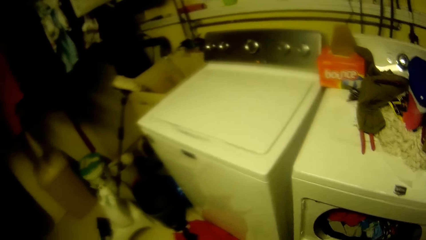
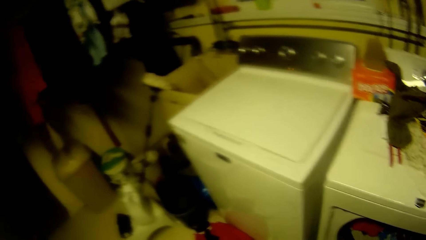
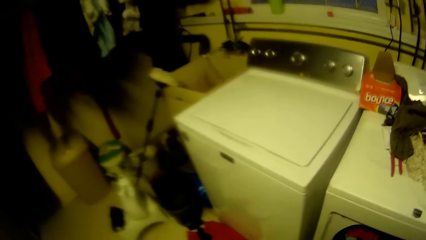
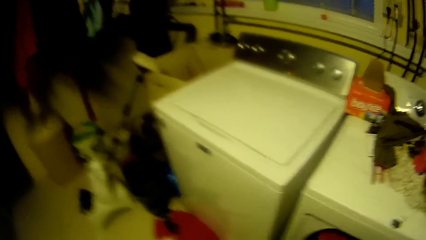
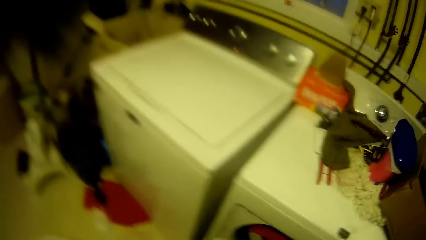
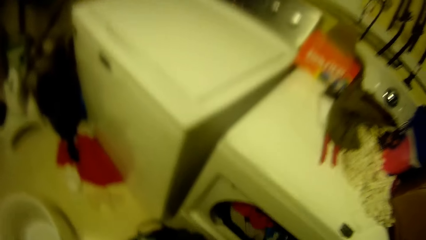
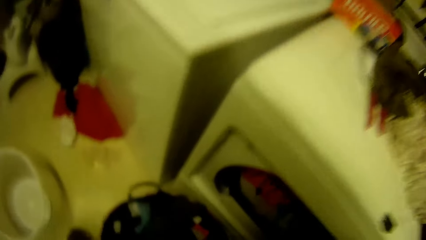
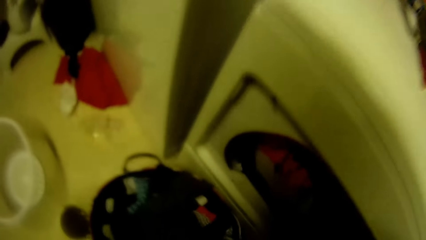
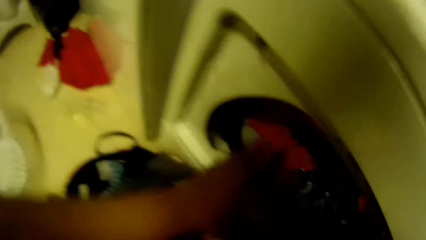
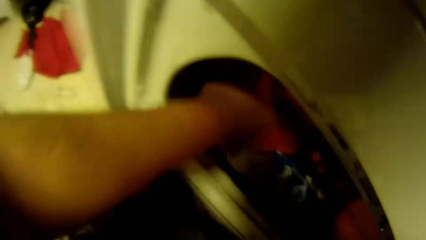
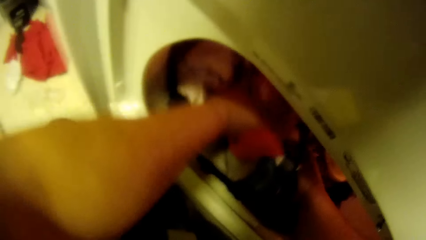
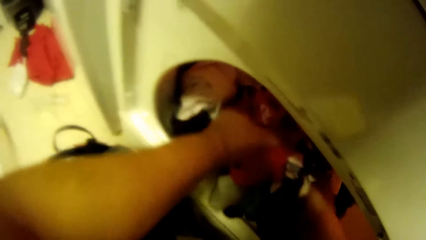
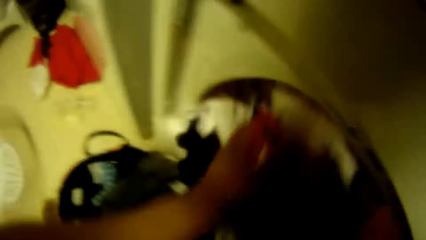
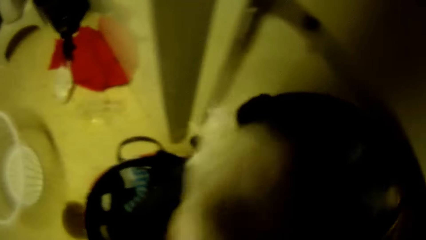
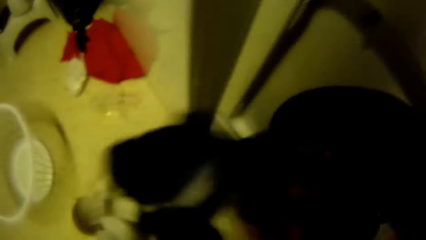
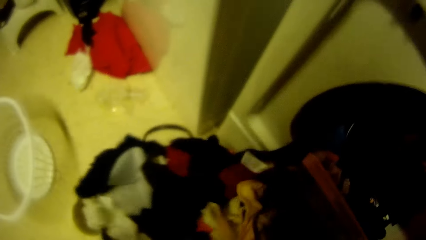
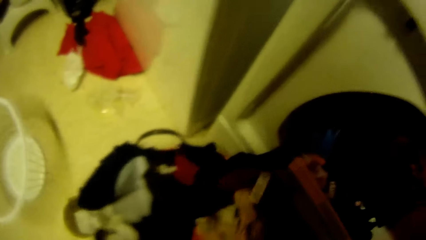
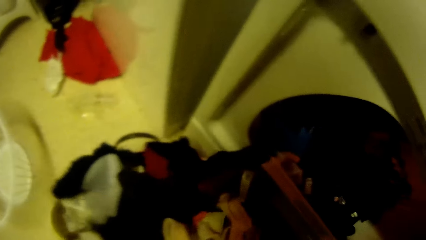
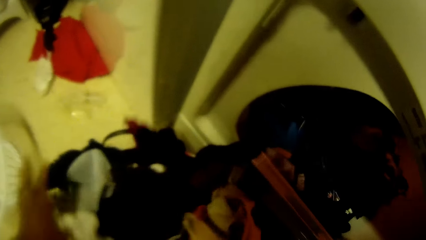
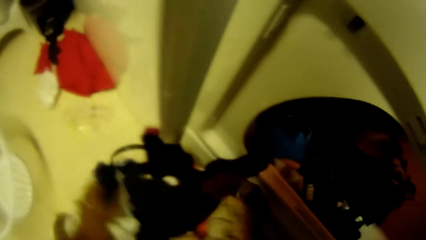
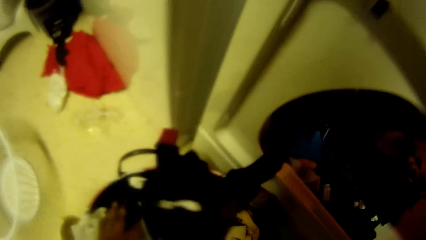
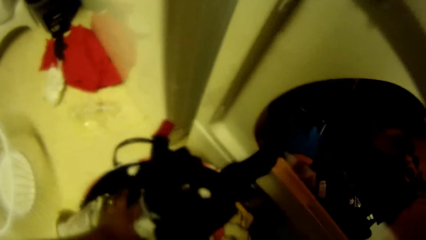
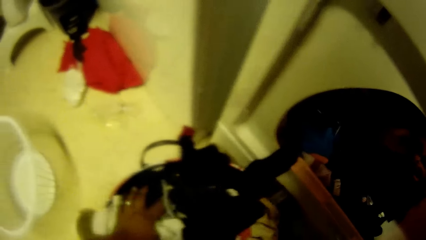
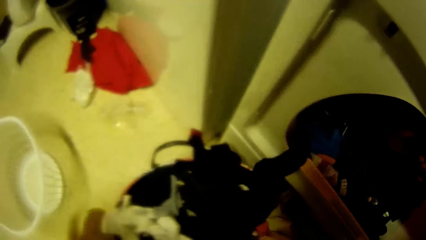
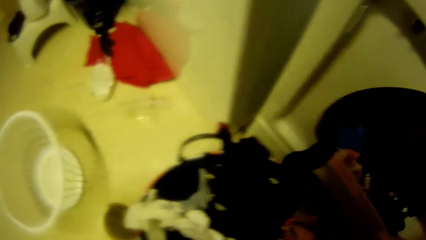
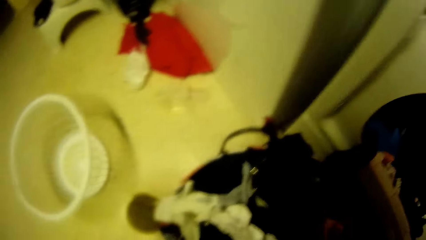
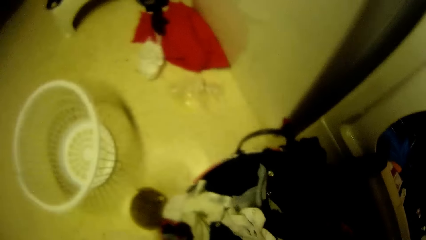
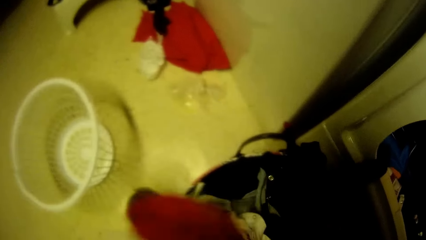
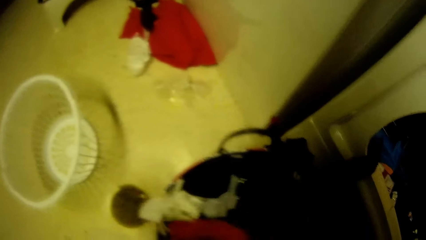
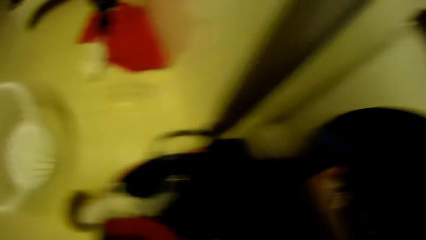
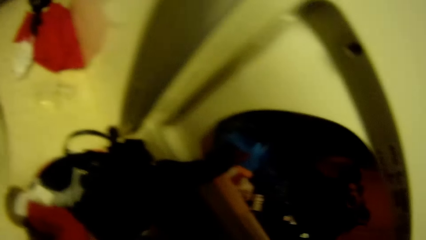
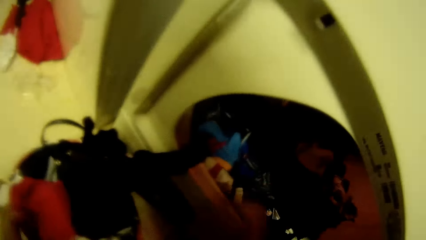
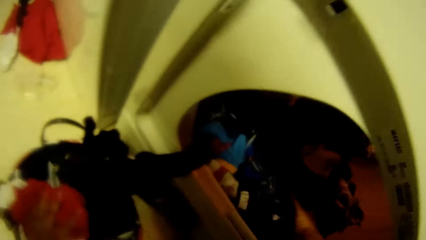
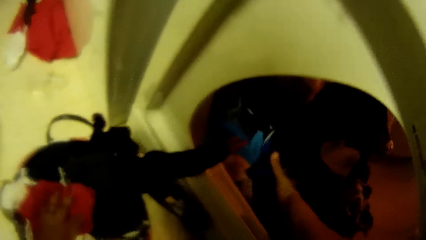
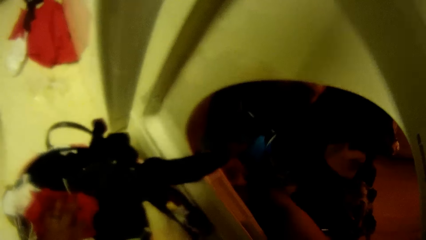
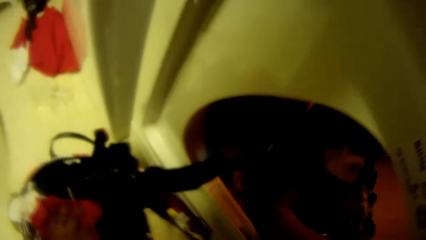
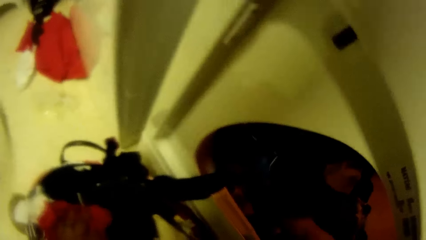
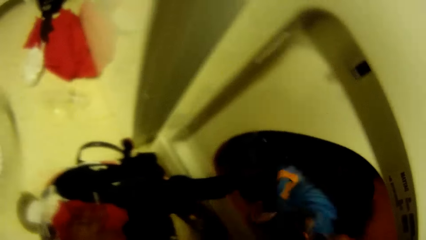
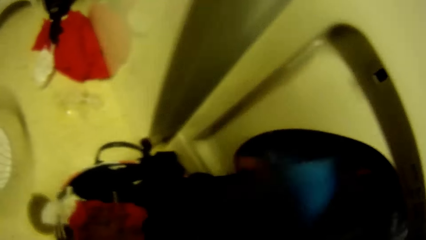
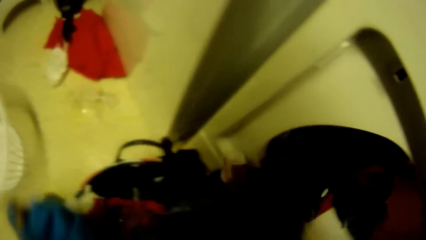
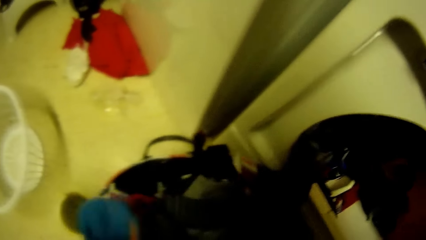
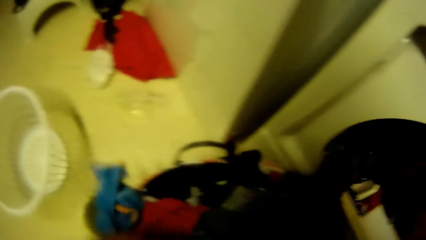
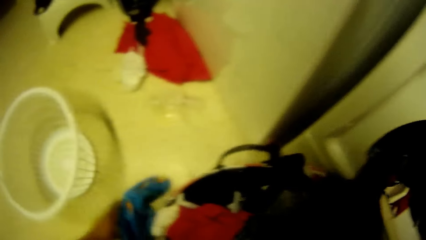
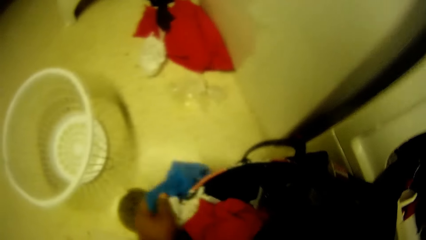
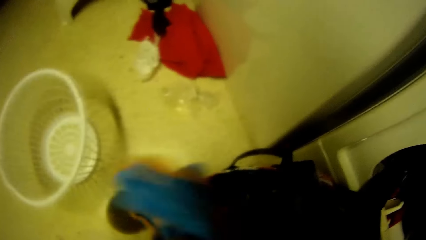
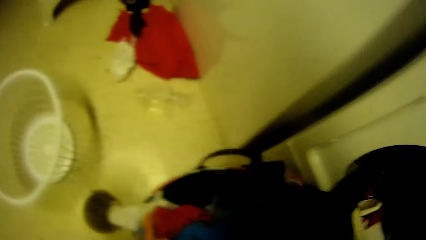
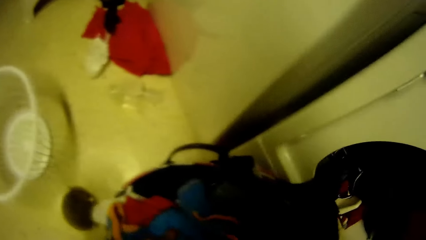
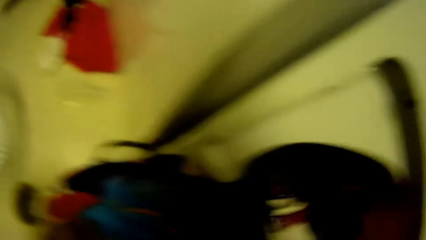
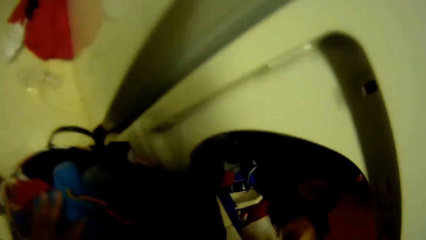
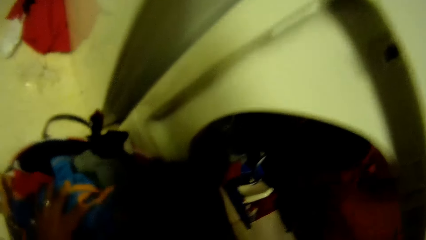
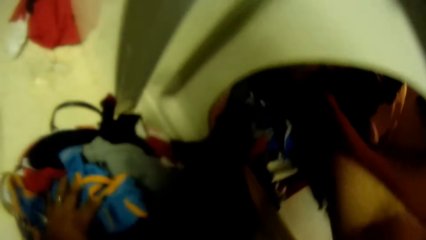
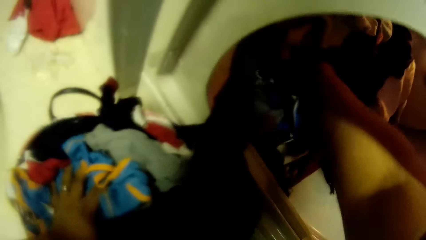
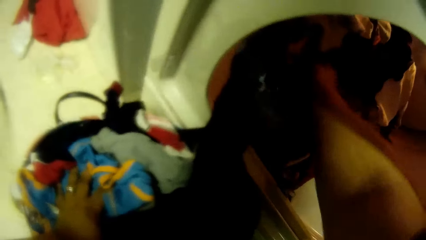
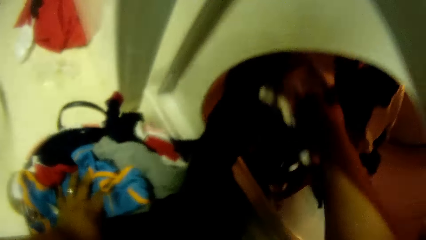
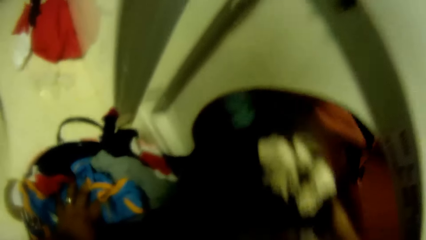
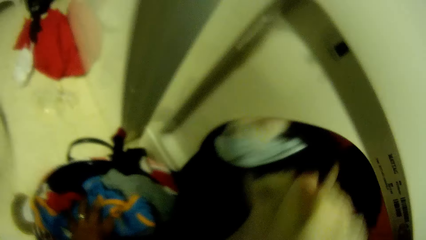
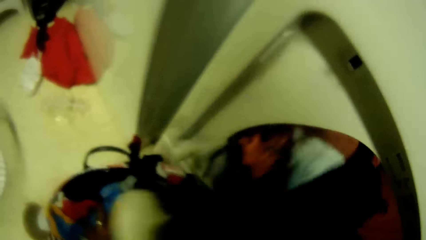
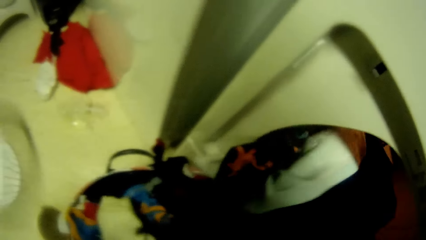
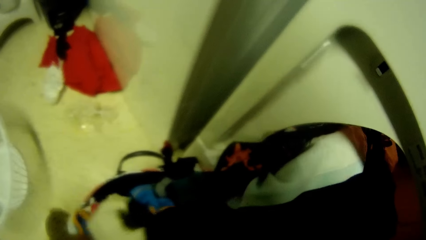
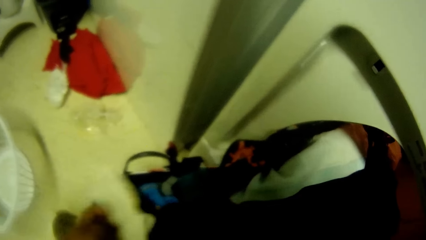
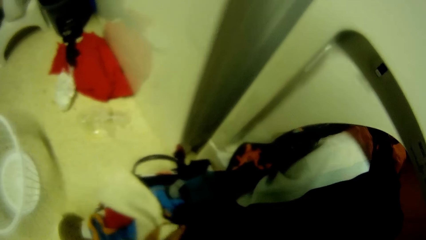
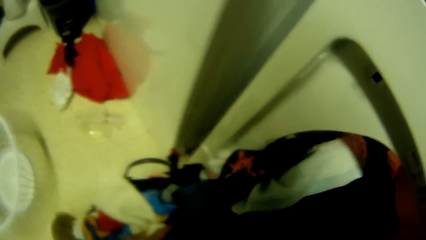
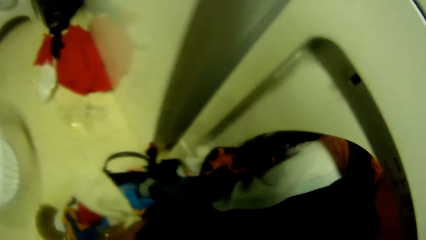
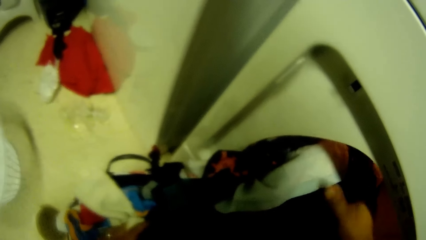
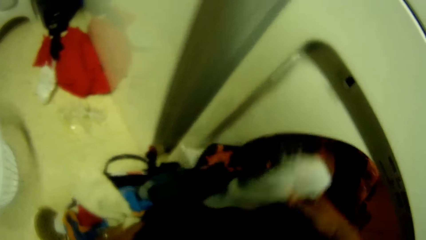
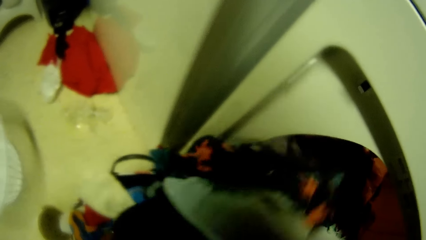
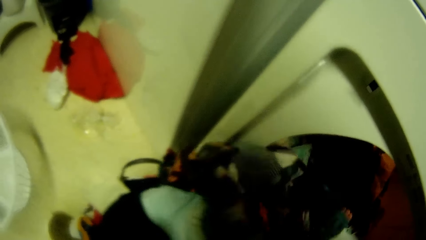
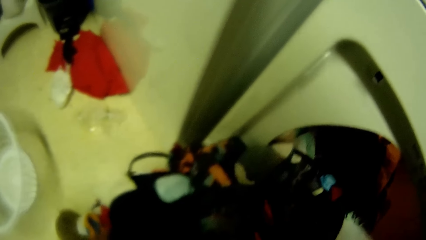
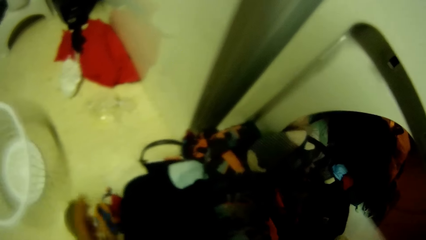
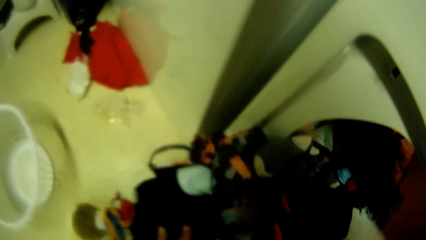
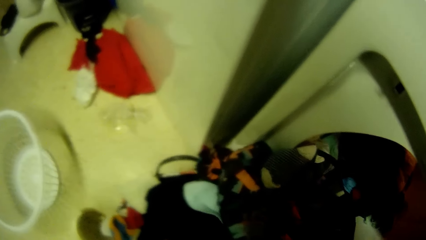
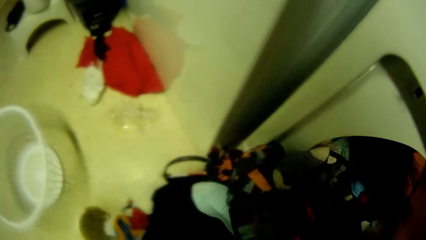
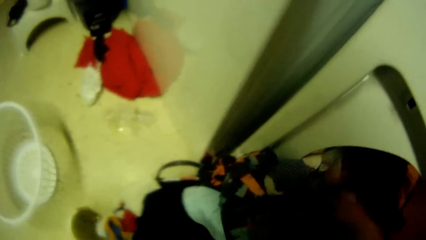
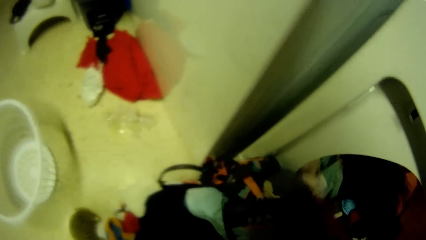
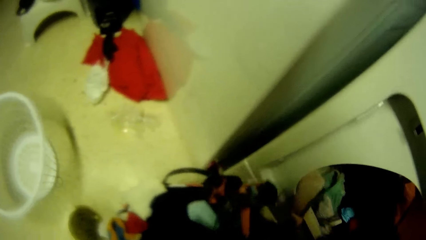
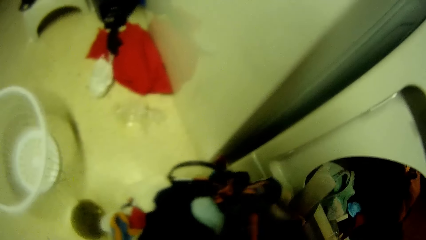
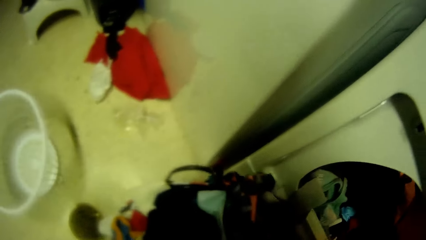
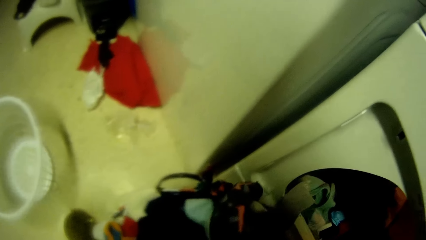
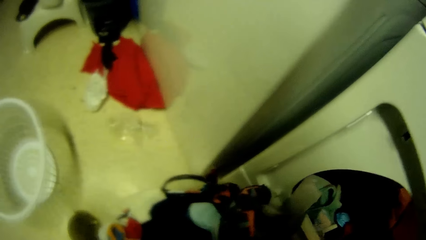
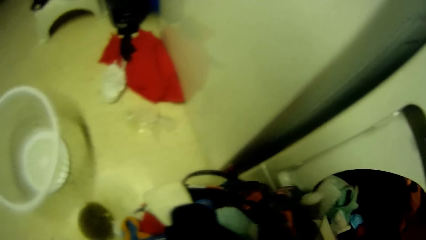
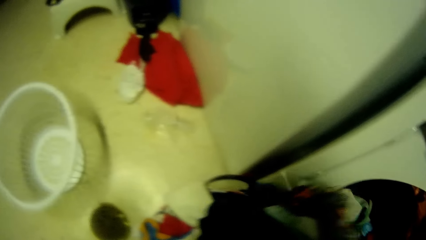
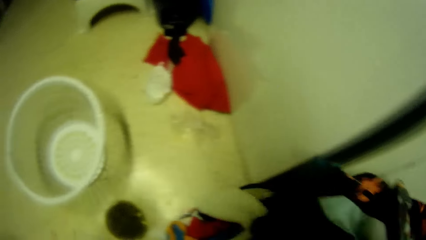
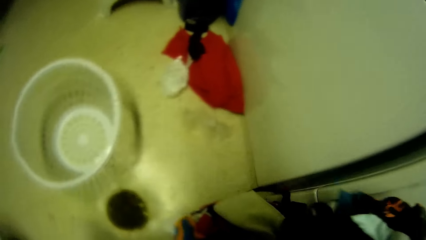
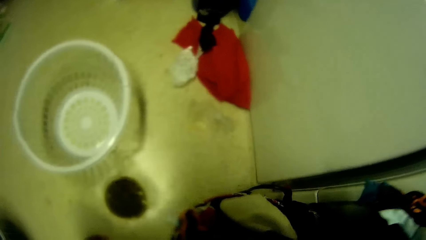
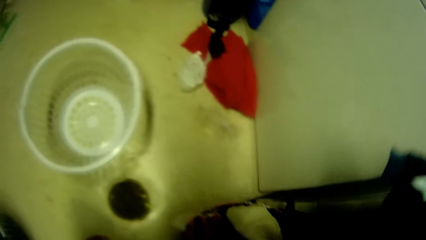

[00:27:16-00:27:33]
The camera wearer brings a bunch of cloth out of the washing machine with both hands. He drops the bunch of cloth in the bucket with both hands. He picks a bunch of cloth out of the washing machine with his right hand. He drops the bunch of cloth in the bucket with his right hand. He picks a cloth from the bucket with his left hand. He picks a bunch of cloth out of the washing machine with his right hand. He drops the bunch of cloth in the bucket with his right hand. He picks a bunch of cloth out of the washing machine with his right hand. He drops the bunch of cloth in the bucket with his right hand. He packs the bunch of cloth from the bucket with both hands.
